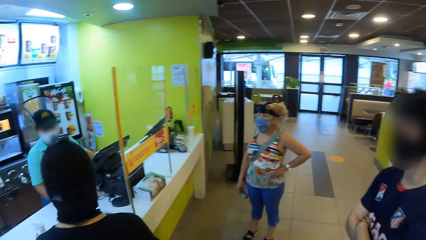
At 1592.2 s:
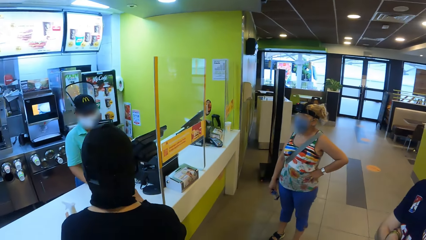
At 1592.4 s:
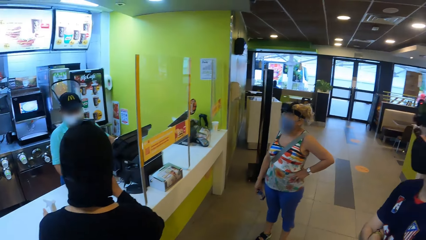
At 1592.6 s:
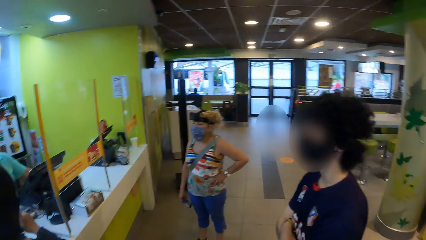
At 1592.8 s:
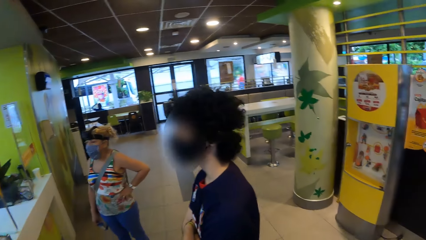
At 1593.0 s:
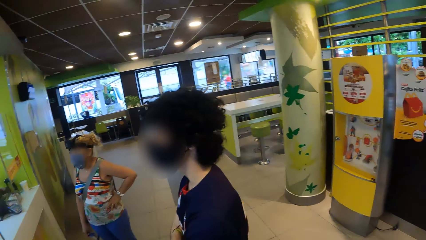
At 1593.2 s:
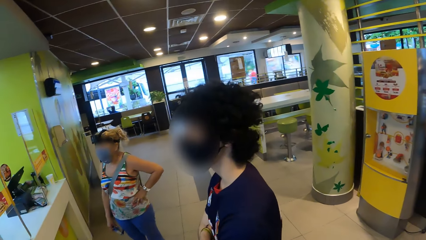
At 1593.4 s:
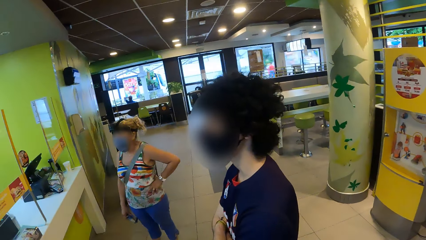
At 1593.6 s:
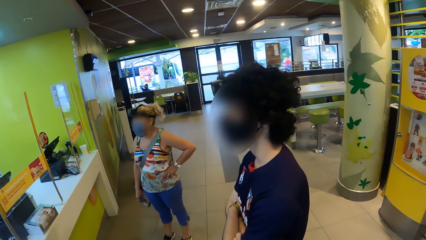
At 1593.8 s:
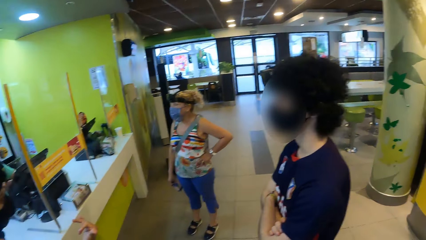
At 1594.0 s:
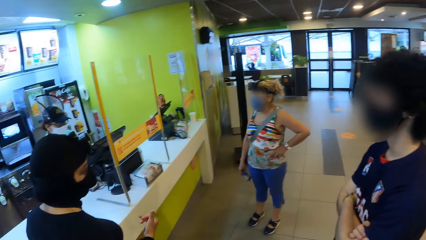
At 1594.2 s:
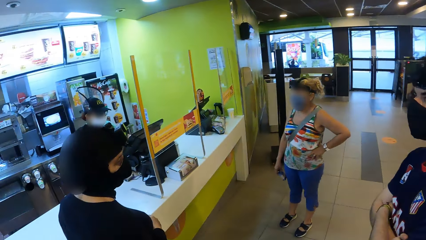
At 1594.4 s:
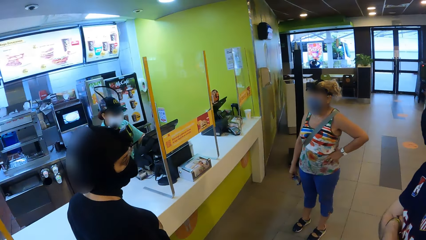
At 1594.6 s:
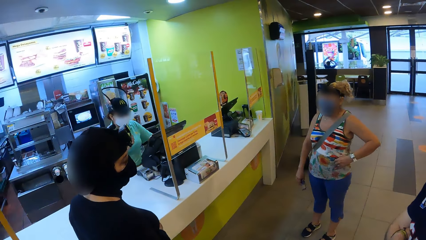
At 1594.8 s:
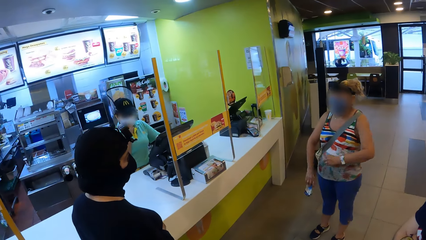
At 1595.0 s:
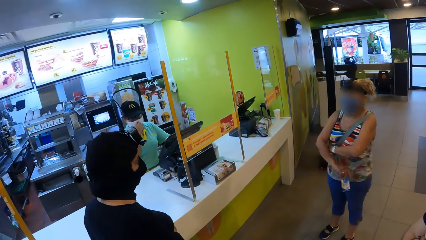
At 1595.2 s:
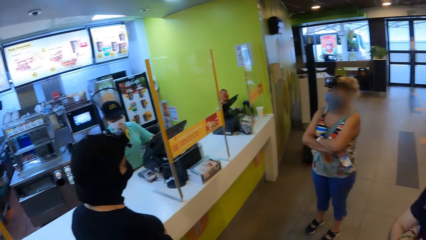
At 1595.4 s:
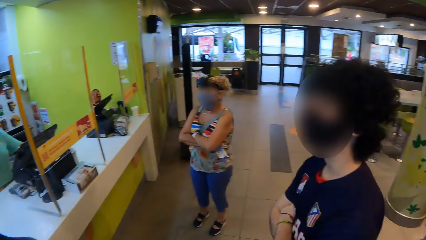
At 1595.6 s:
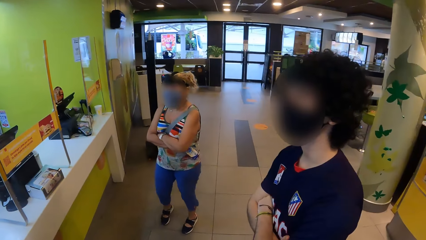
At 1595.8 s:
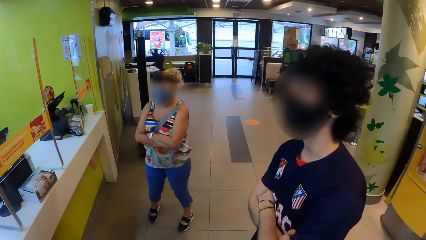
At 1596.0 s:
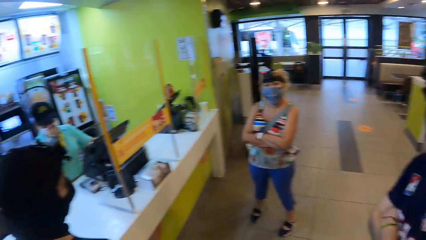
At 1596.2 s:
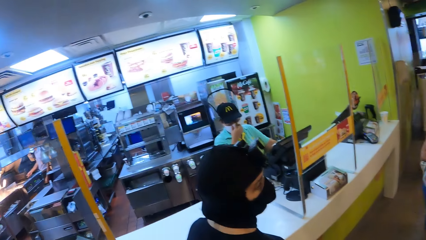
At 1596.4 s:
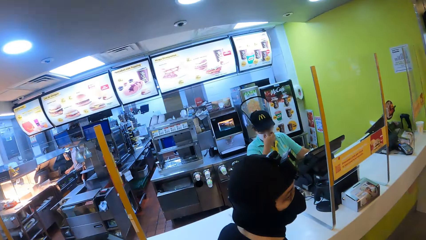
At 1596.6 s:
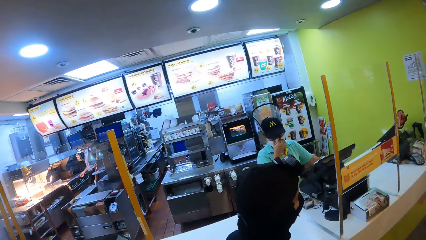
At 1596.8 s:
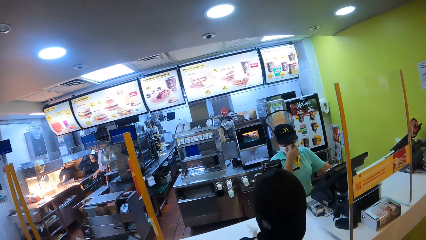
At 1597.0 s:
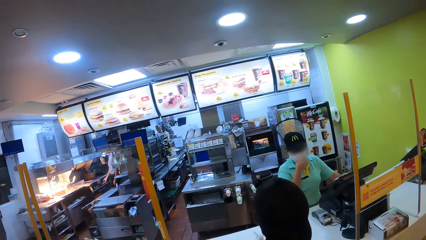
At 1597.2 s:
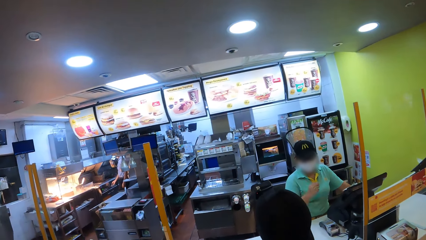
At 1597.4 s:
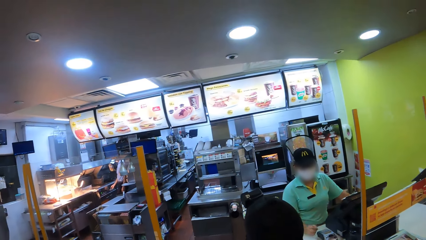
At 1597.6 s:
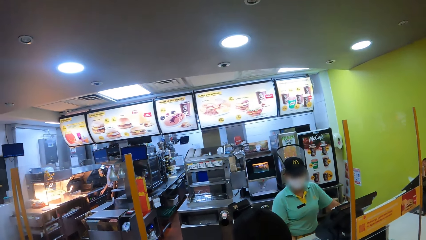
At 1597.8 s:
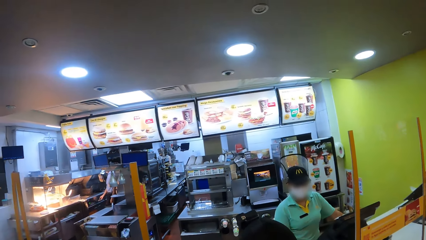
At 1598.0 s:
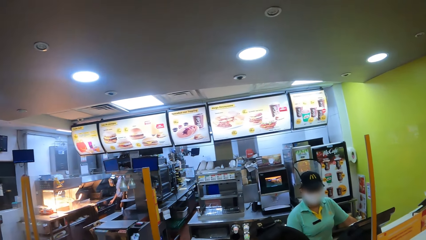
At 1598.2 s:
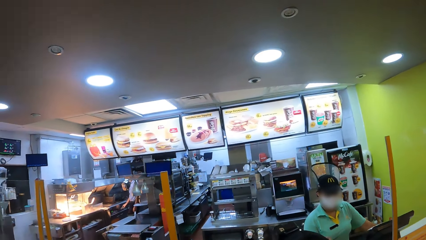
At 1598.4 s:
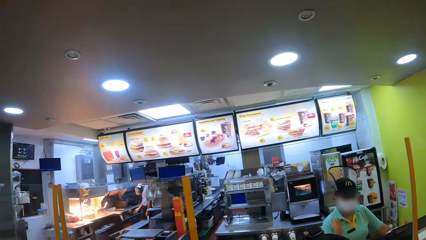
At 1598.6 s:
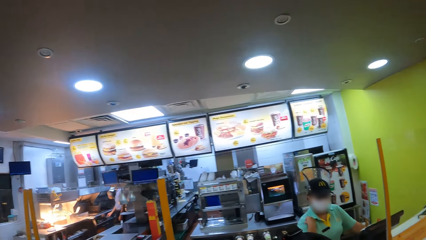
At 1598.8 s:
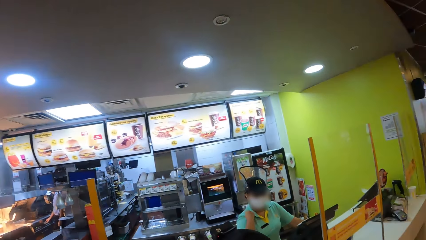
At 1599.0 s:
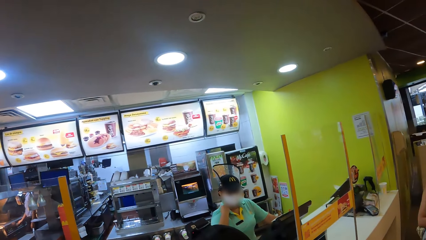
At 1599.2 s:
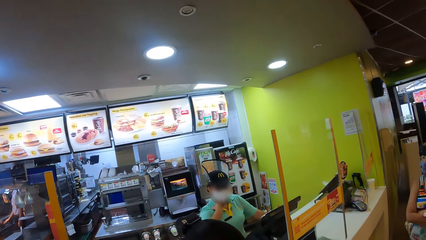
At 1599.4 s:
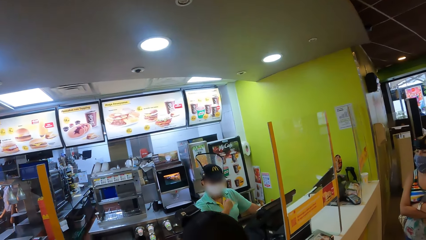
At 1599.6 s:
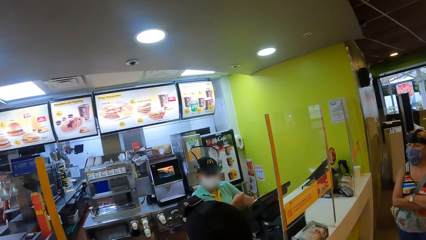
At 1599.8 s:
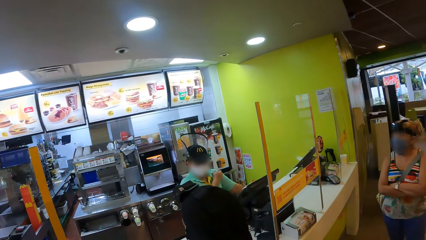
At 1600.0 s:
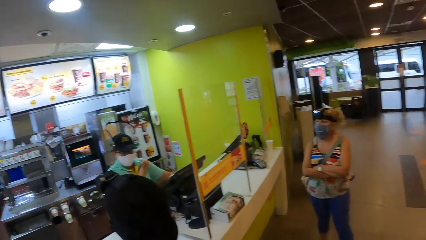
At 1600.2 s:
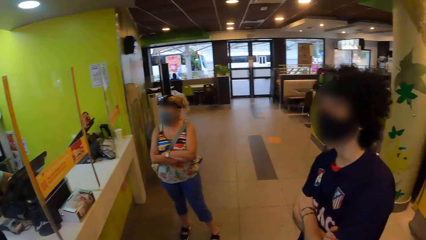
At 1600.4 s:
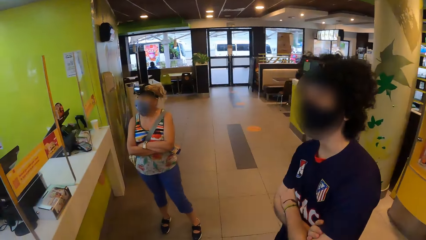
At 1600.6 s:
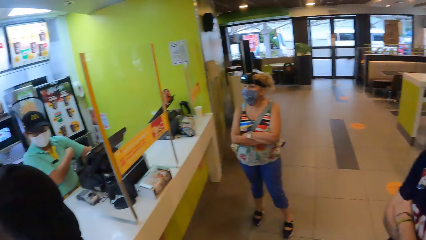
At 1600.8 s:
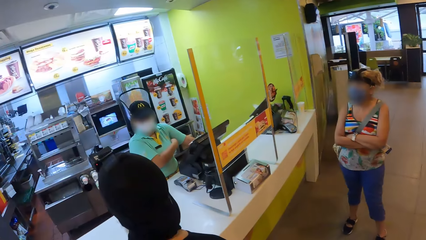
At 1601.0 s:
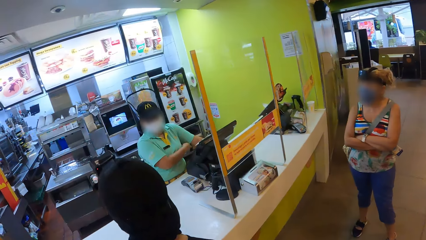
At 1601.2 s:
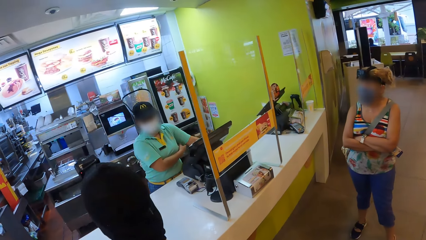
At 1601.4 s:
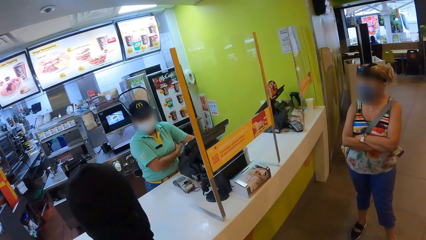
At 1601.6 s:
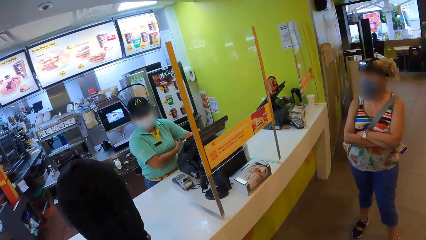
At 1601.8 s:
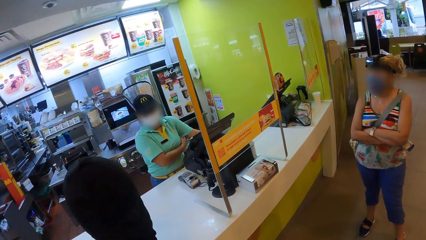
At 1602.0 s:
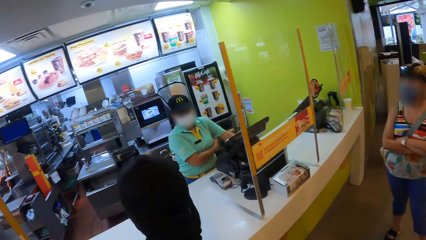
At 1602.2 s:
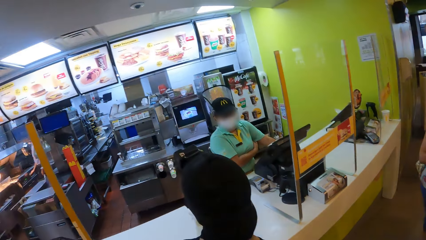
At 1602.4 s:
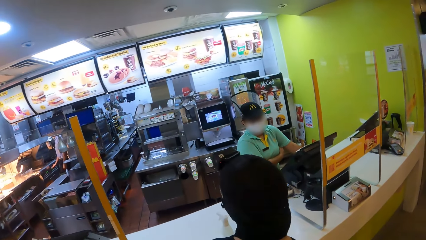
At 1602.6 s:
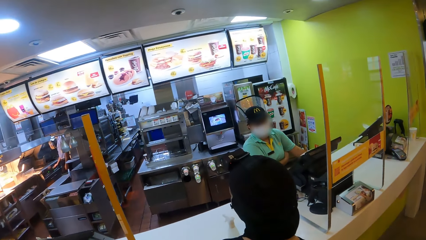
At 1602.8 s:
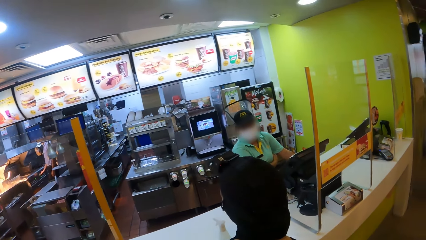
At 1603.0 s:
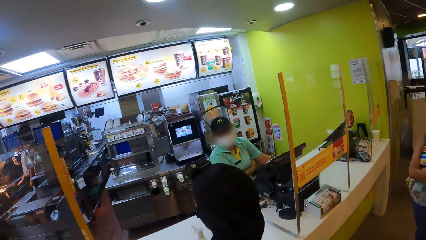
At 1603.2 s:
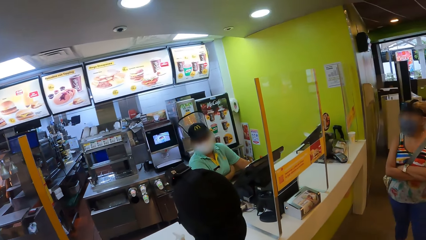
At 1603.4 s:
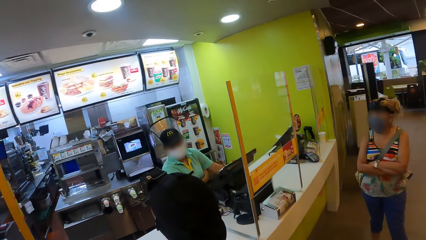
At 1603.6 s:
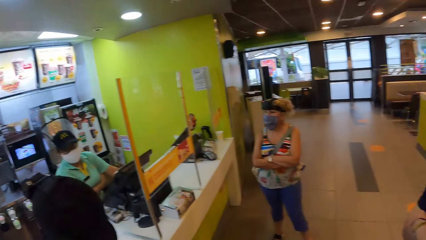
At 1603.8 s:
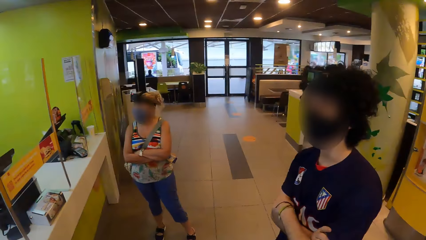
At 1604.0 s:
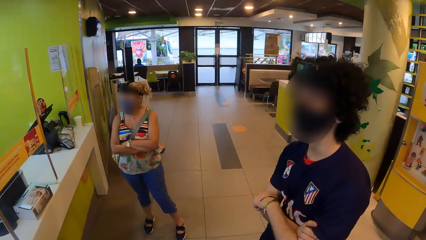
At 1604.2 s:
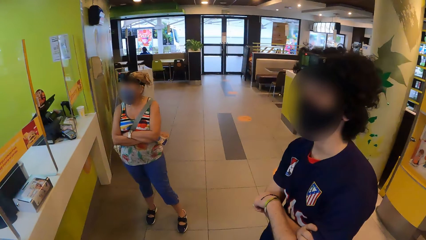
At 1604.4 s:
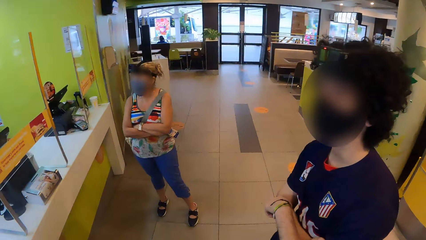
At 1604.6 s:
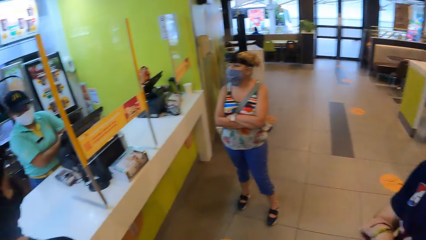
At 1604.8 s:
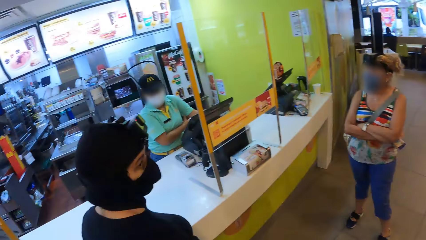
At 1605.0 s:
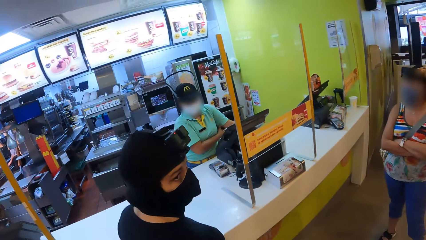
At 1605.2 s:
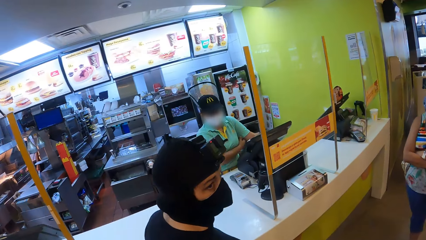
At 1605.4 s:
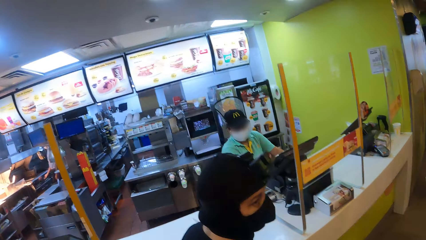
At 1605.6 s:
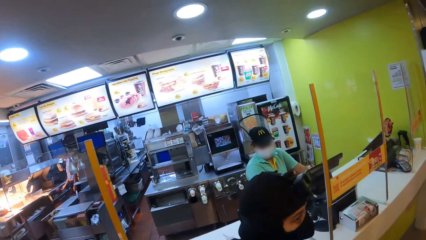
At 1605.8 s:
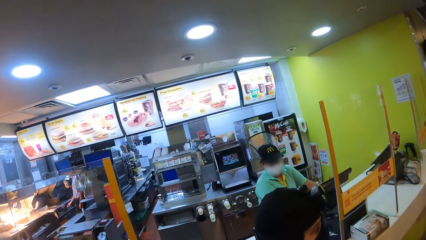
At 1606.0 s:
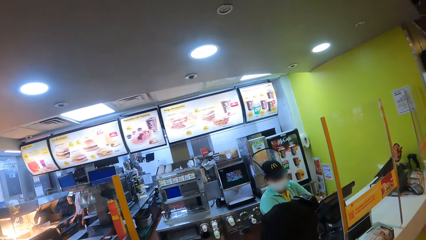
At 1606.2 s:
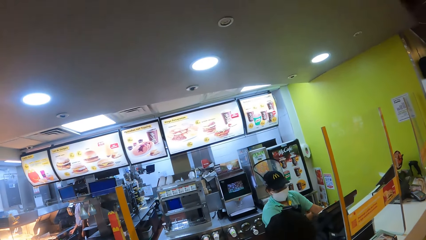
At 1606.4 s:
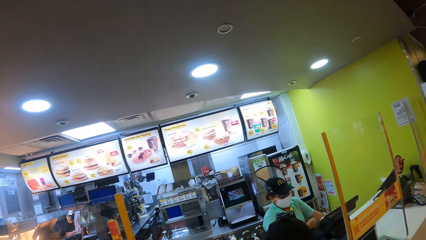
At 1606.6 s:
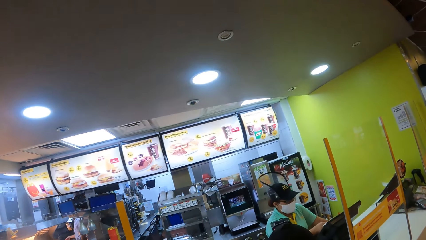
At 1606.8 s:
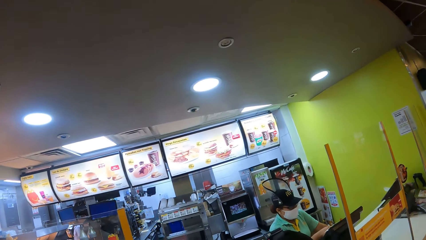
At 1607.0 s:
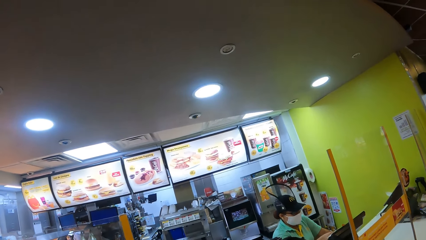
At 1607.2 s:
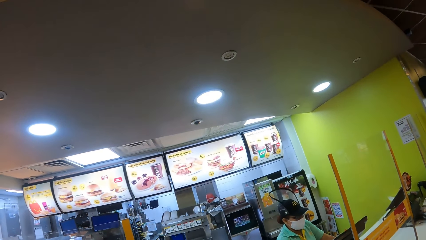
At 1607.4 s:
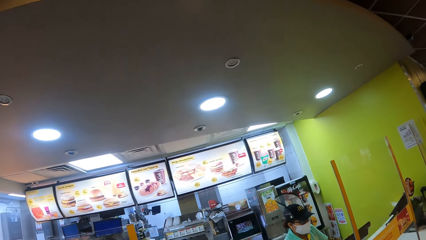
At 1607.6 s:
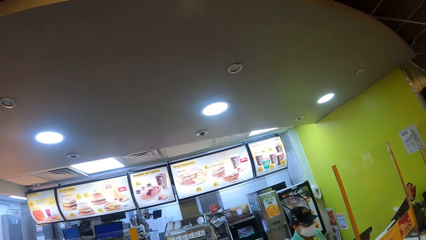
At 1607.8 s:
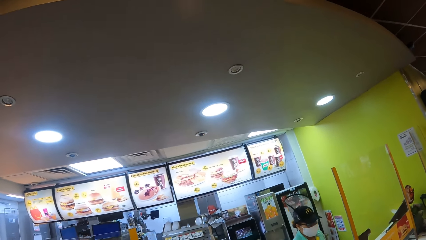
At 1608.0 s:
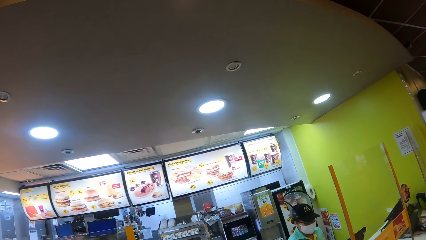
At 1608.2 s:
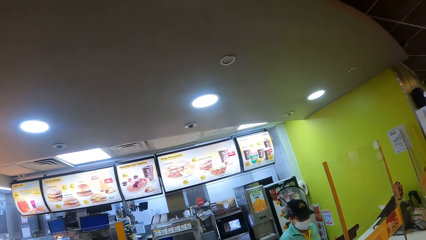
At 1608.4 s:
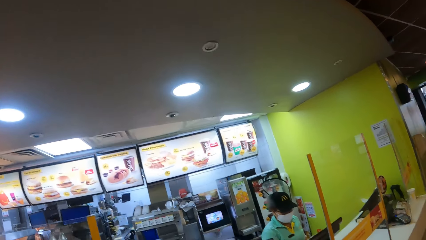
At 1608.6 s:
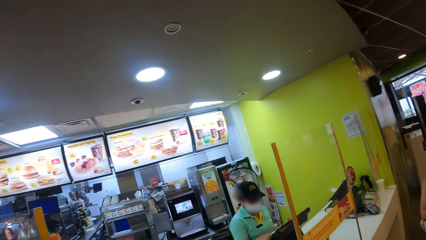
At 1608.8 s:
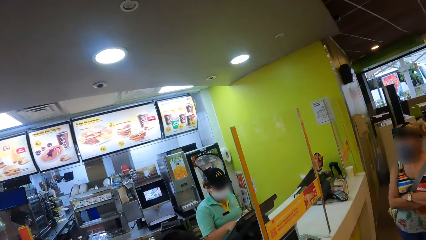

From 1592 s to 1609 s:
A woman converses with a man. Another woman folds both hands. The camera wearer looks around. They look around again. A third woman moves the right hand. The camera wearer looks around.
